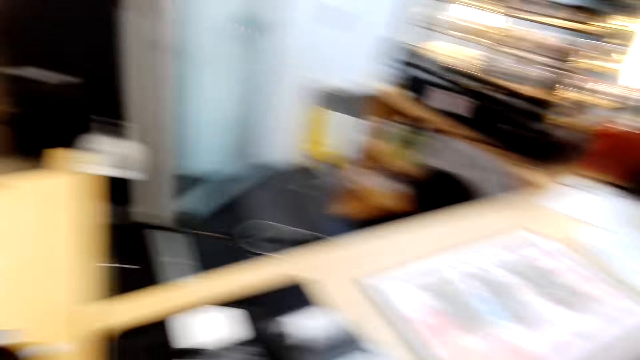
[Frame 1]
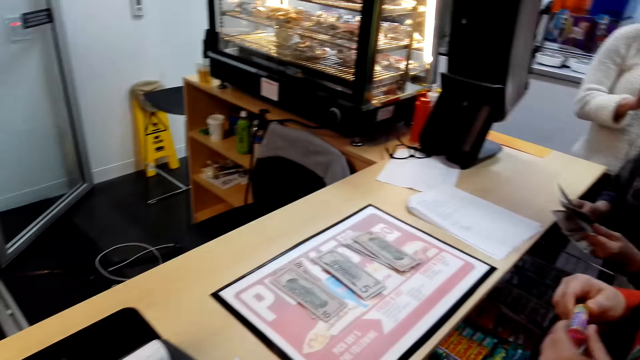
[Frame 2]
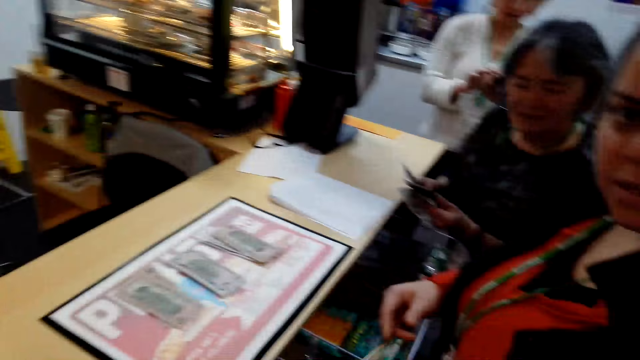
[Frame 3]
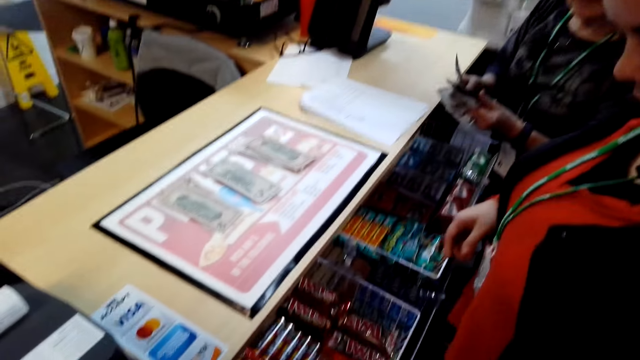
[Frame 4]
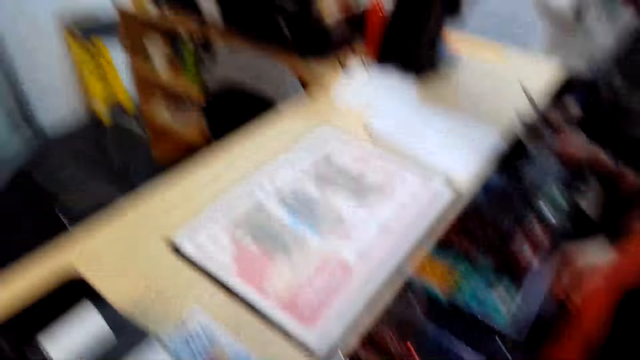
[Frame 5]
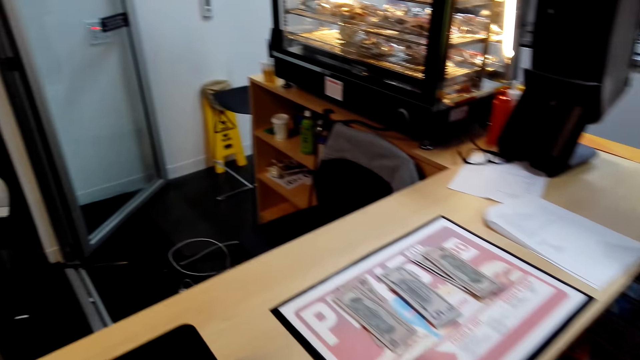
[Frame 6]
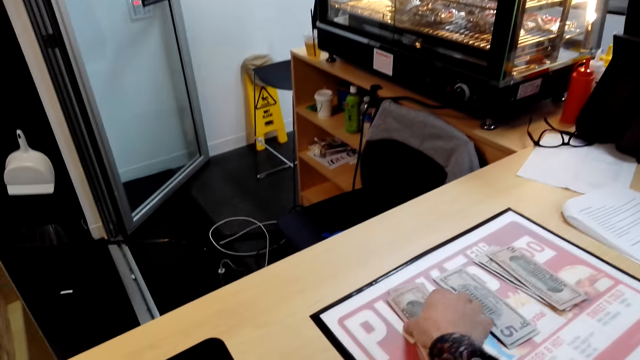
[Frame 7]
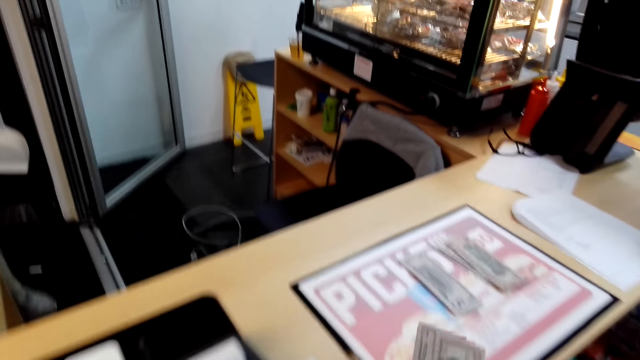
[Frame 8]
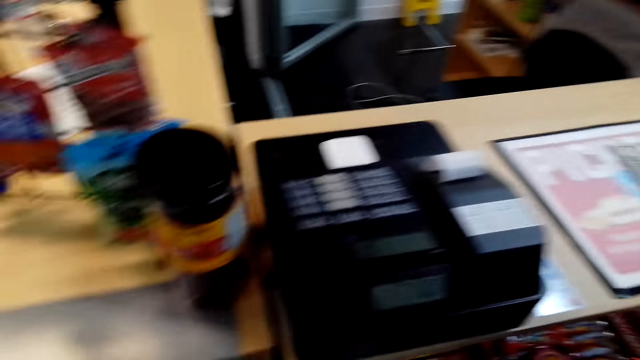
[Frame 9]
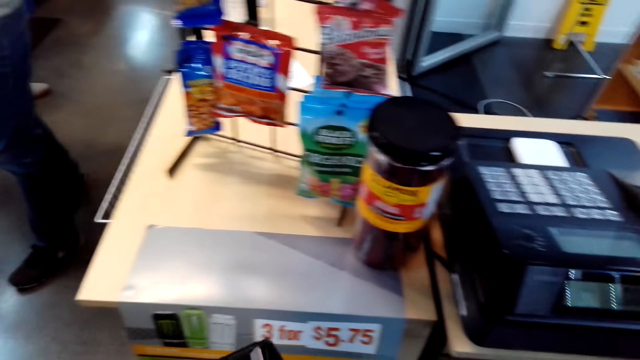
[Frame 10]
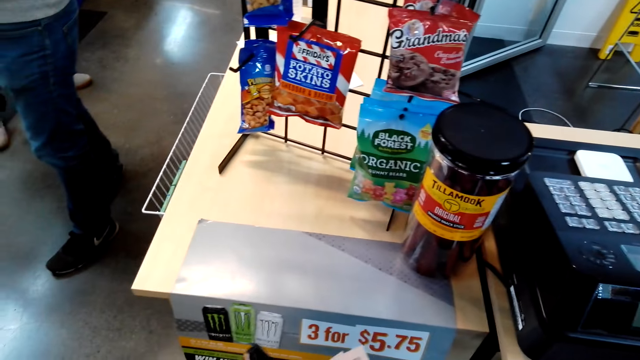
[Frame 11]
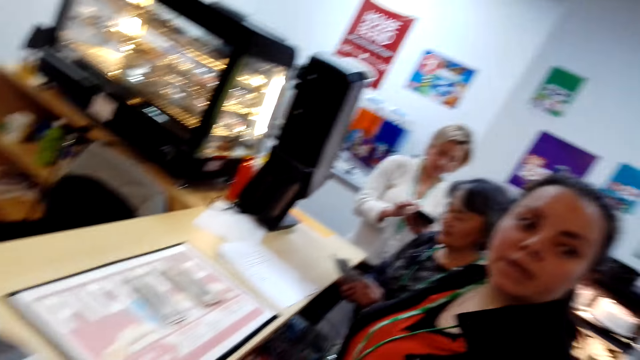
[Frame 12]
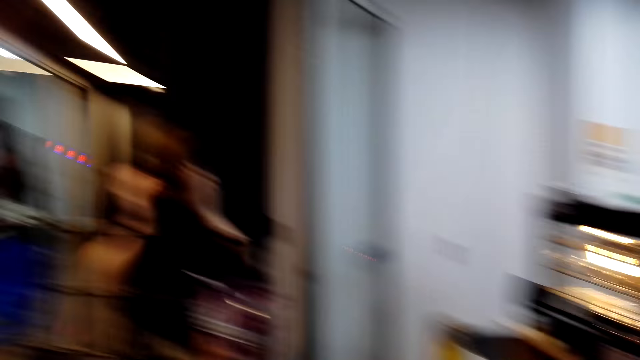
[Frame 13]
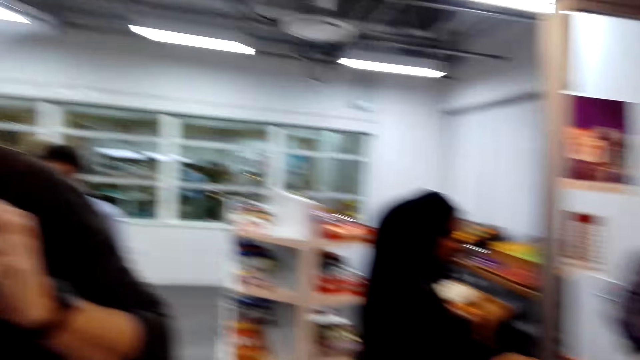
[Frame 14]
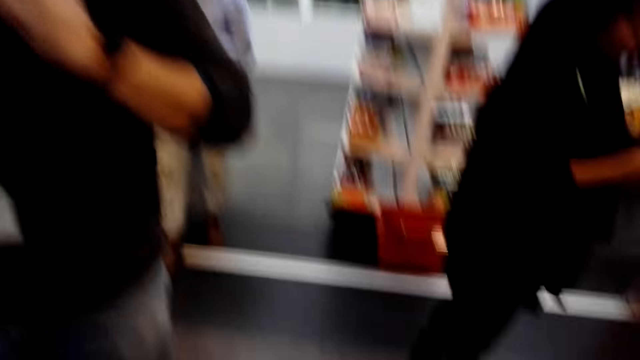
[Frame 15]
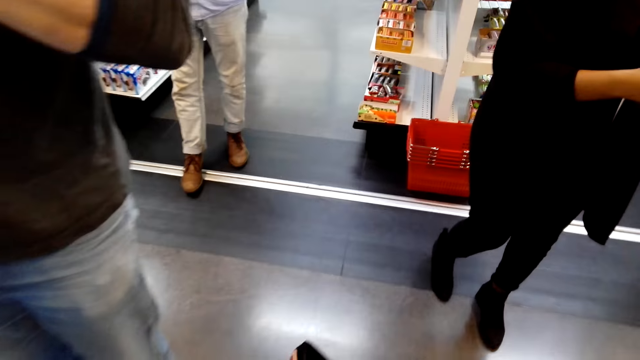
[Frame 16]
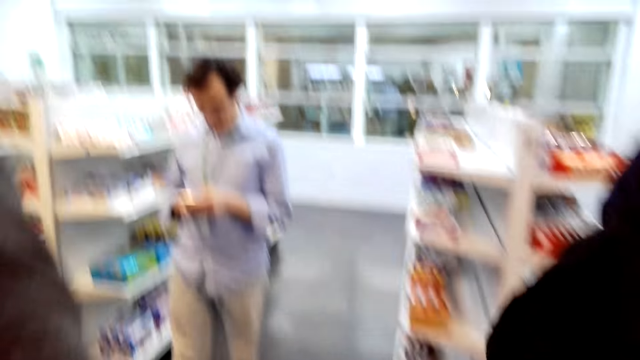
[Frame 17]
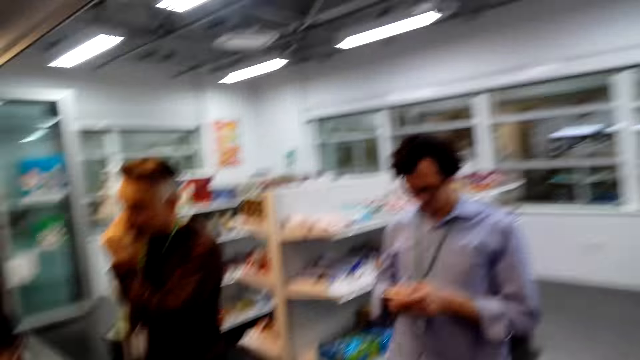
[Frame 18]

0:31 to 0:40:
The camera wearer looks at a woman. They look around. They pick the money from the counter. They pull back the right hand. They put the money inside the wallet. They look around and walk around. Three persons stand in the supermarket.

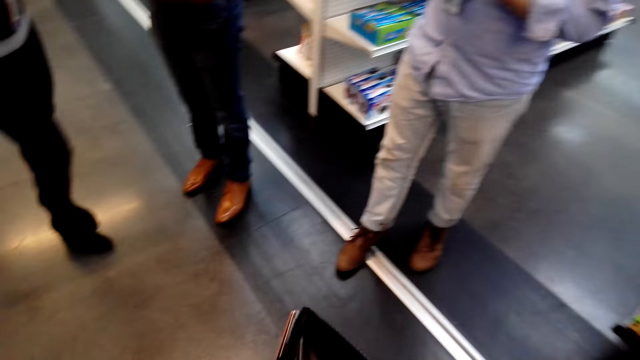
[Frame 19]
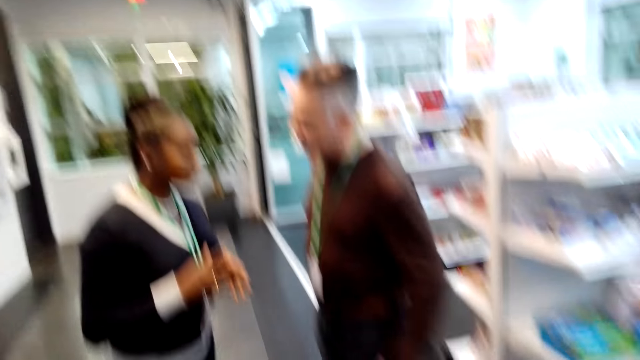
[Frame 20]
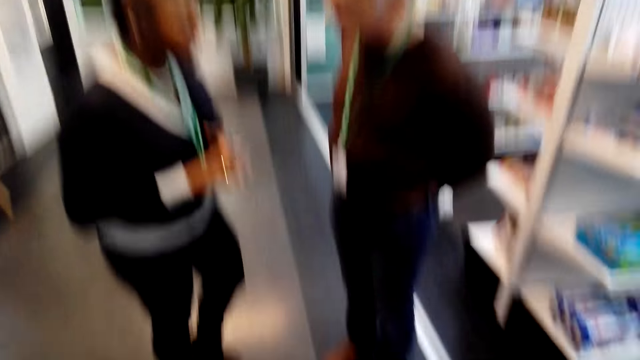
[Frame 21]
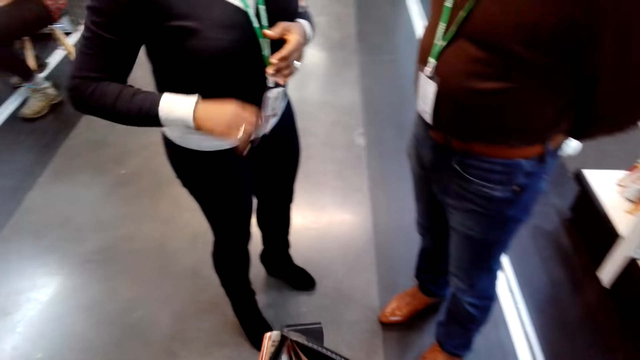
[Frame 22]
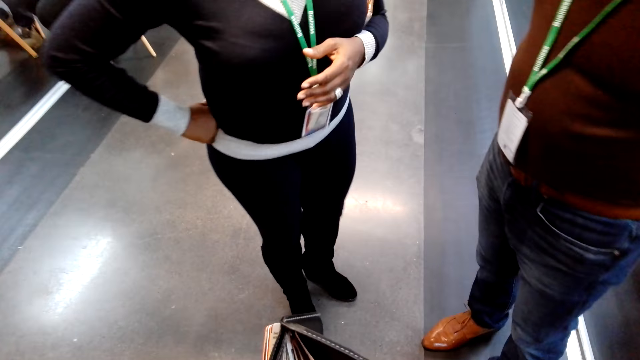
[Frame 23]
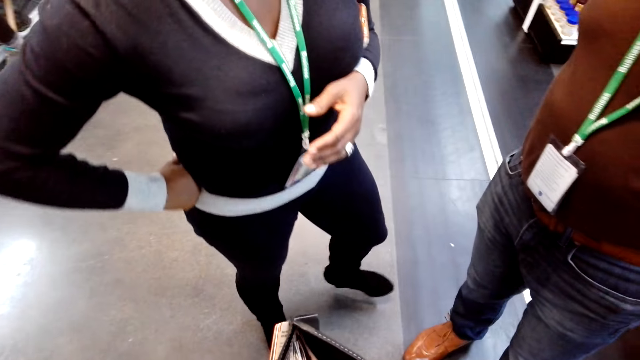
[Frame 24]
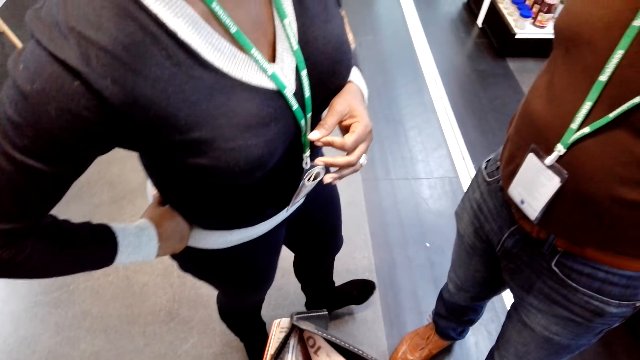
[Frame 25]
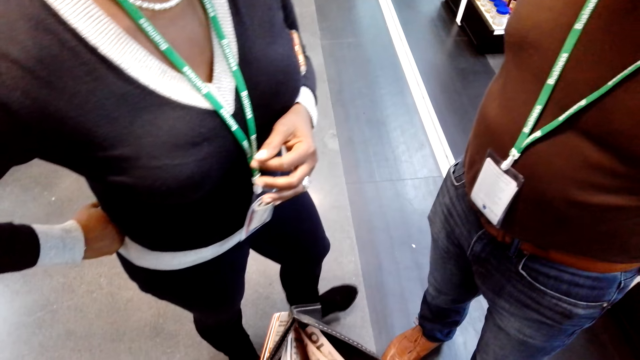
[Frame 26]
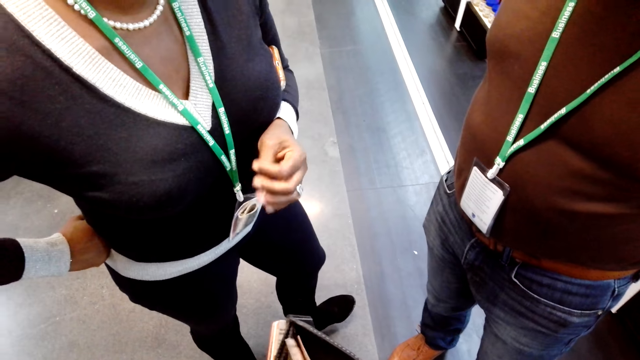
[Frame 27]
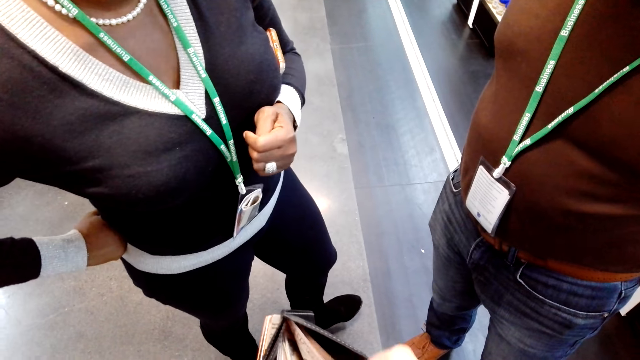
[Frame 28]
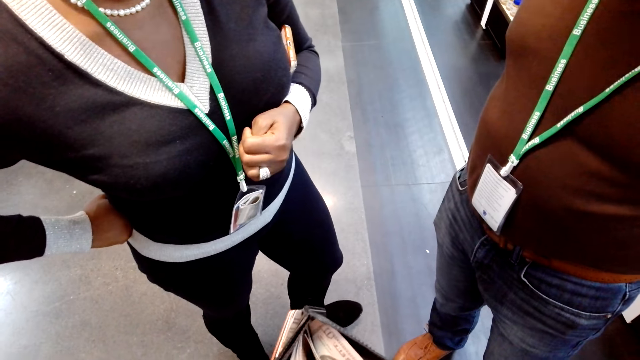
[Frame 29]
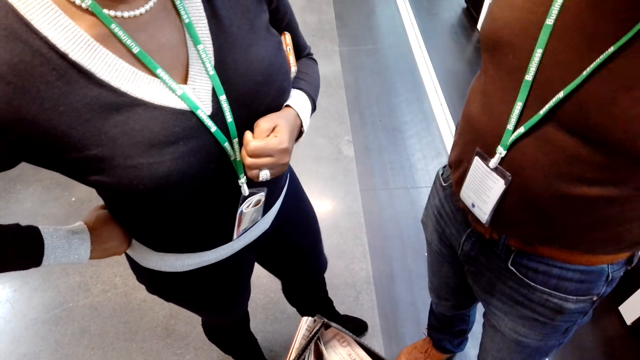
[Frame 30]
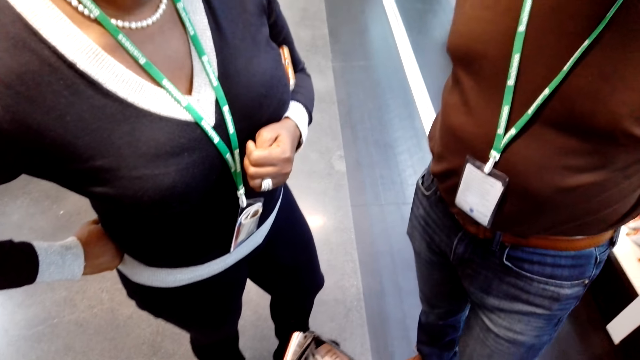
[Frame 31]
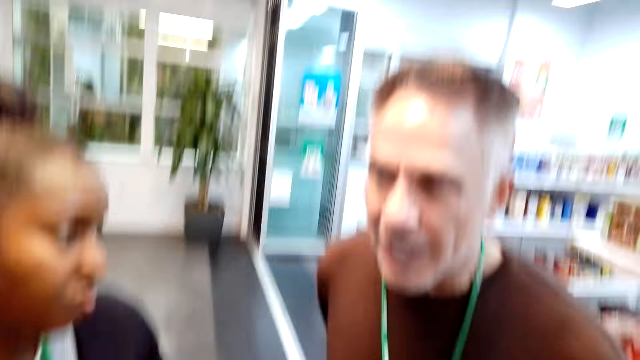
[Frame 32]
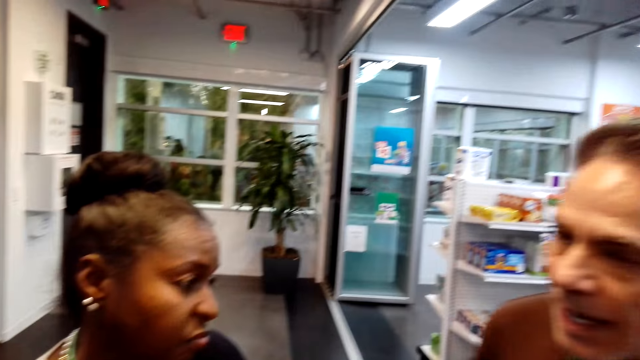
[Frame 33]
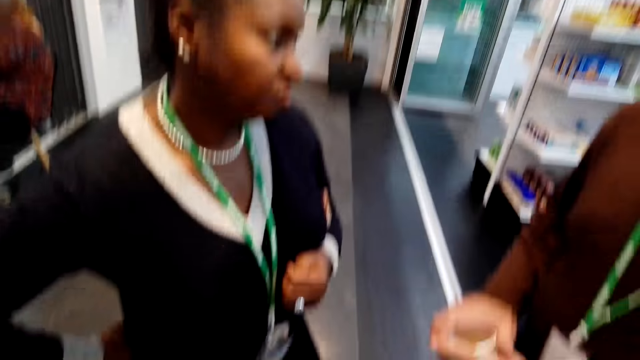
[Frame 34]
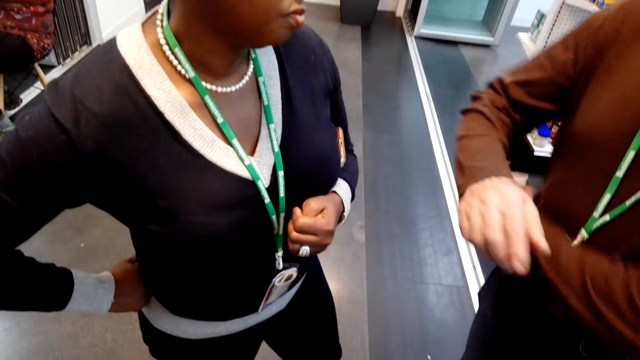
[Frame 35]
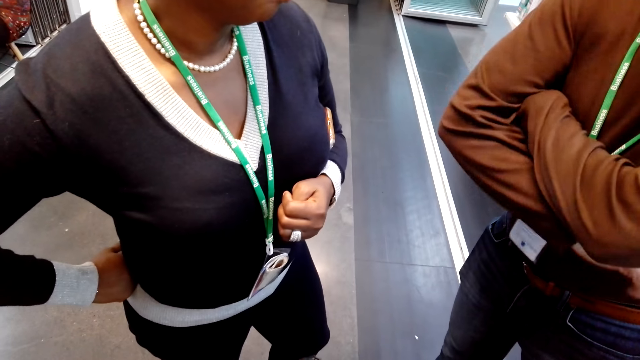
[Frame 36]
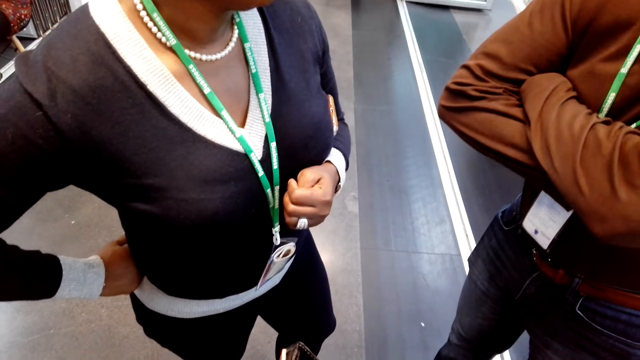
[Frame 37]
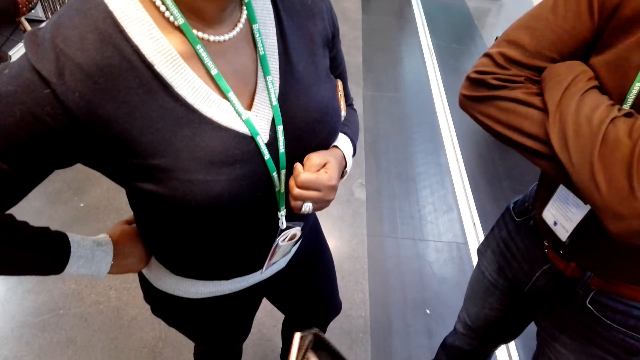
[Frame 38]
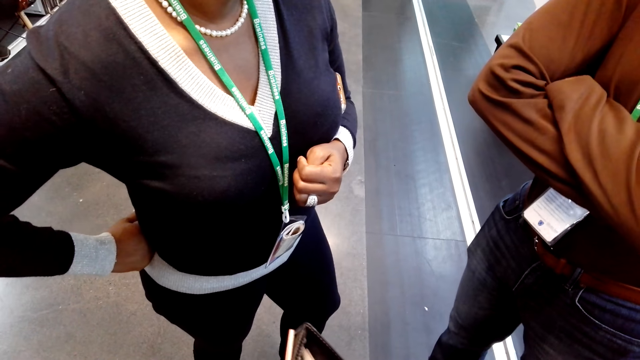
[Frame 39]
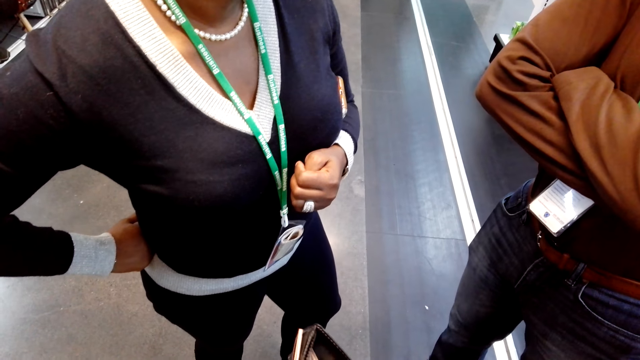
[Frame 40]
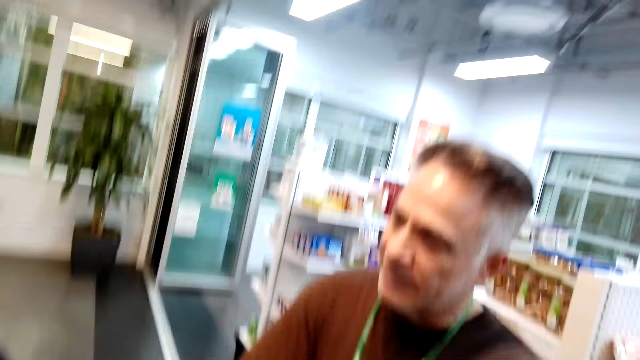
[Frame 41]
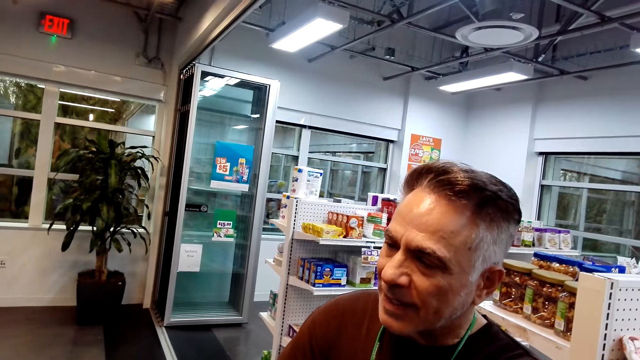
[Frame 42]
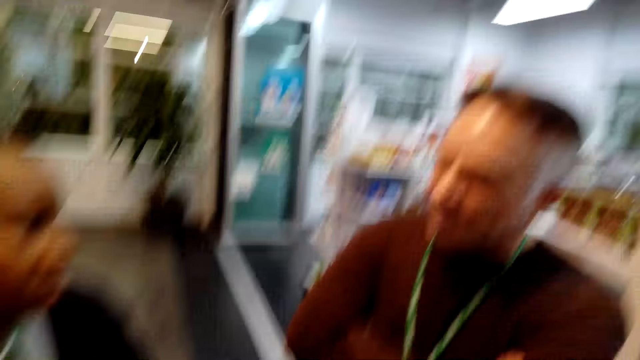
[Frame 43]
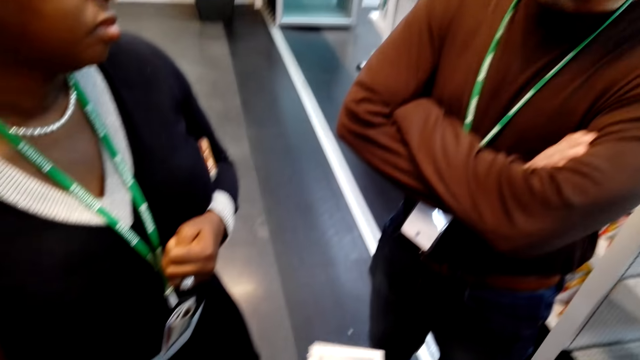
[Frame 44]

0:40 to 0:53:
A man converses with a woman. A person touches her waist. The camera wearer looks at the wallet. They take out the money from the wallet. The person moves her fingers. The camera wearer touches the money inside the wallet. The man converses with the camera wearer. Another person folds his hands. The man moves both hands and converses with the woman. The camera wearer looks at the man.
